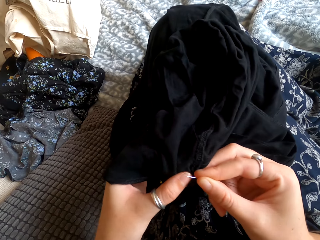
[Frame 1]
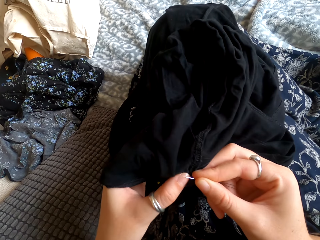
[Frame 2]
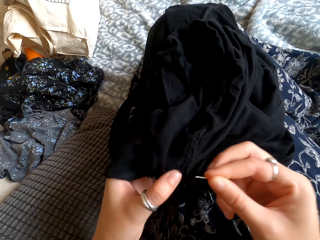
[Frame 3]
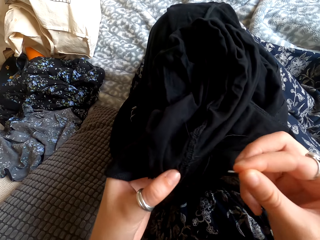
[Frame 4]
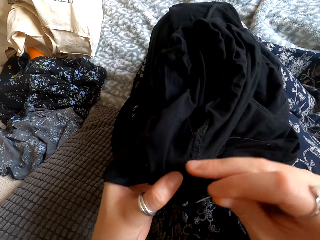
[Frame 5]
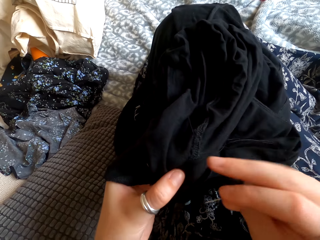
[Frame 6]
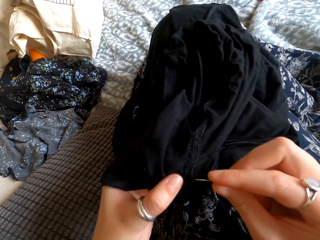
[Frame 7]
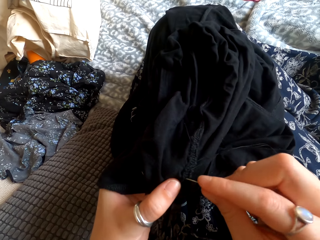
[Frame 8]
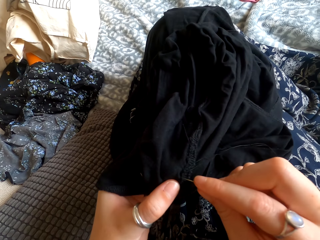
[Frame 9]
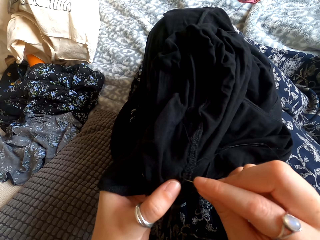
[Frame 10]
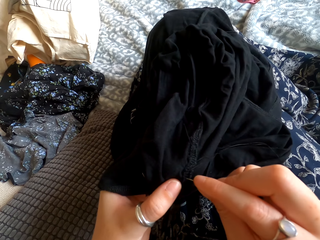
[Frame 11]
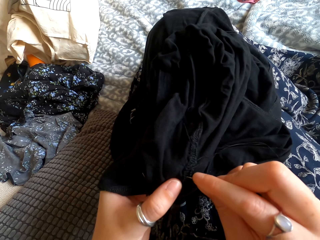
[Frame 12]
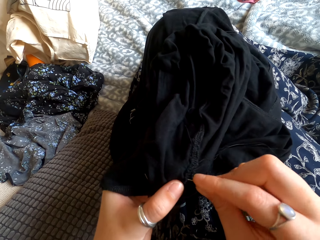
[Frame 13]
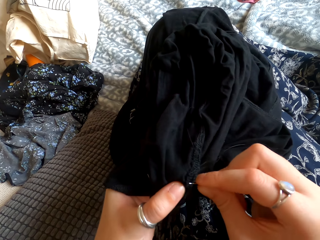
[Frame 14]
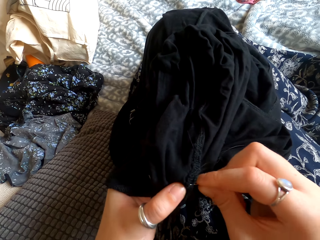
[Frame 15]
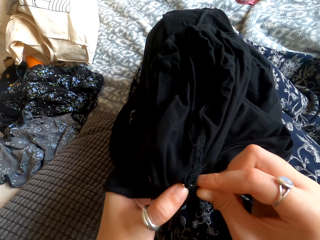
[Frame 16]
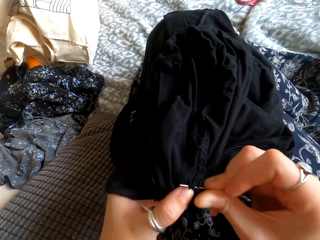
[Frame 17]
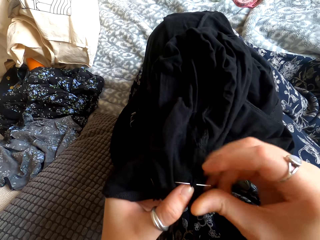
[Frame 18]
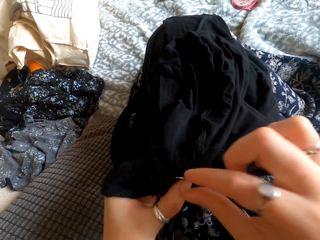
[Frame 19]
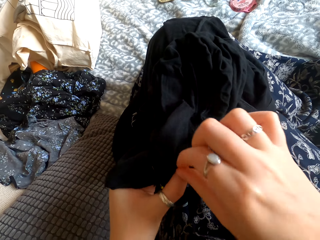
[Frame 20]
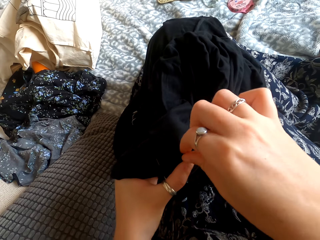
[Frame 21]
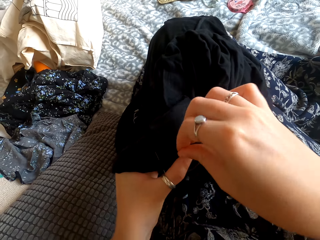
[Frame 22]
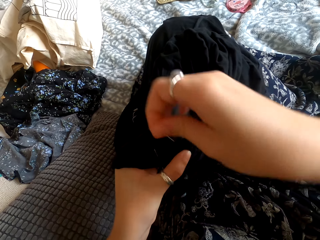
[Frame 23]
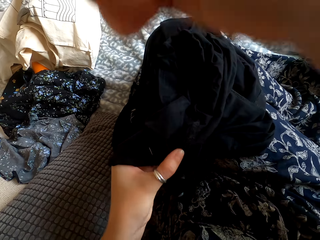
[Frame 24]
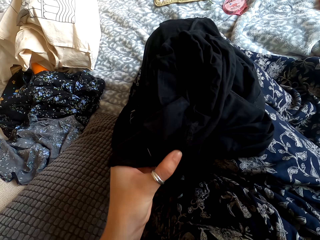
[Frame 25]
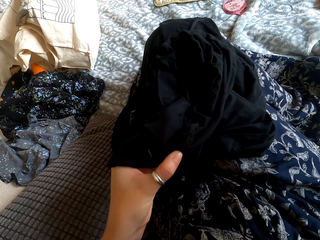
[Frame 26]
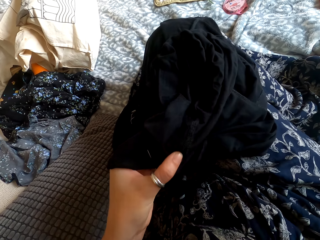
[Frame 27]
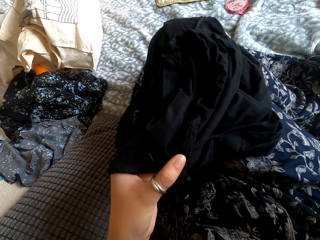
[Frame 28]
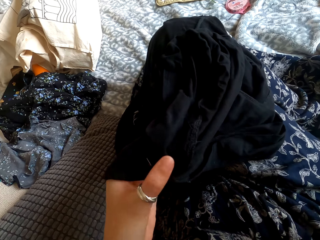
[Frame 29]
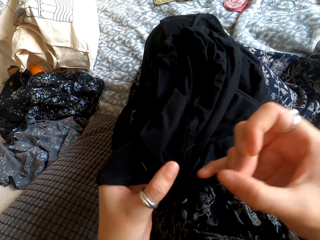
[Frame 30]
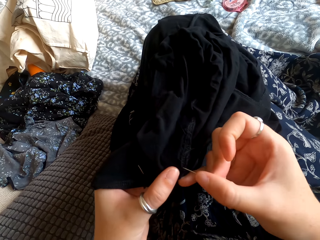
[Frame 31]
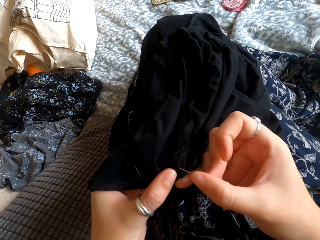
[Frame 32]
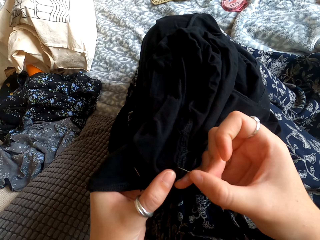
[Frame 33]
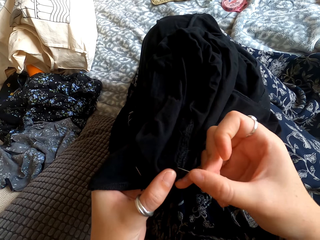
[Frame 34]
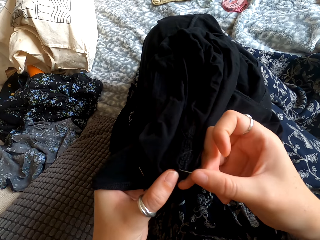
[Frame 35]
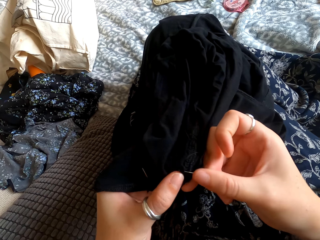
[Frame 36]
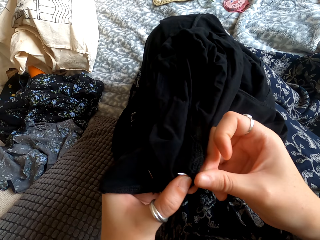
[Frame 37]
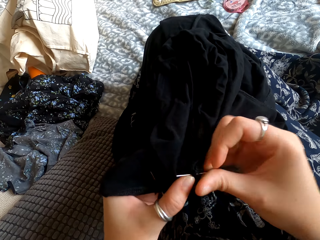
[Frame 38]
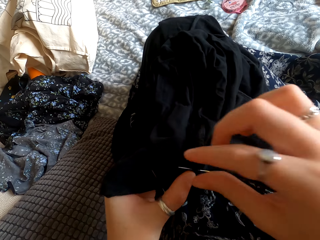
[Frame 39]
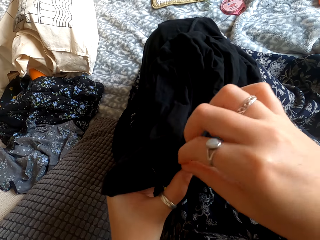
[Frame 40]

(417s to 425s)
The camera wearer sews a cloth.

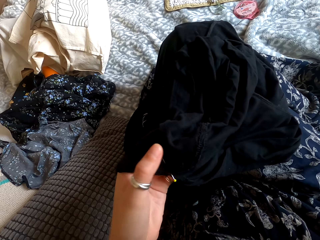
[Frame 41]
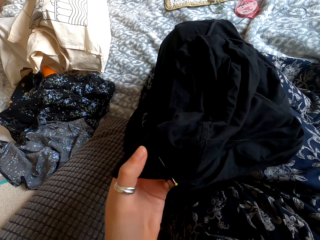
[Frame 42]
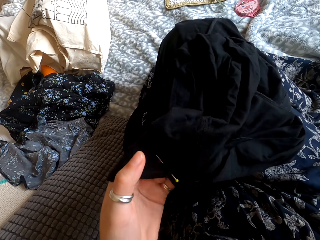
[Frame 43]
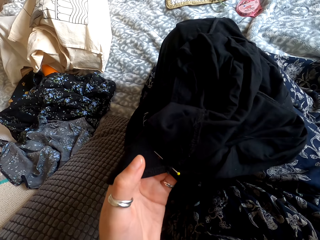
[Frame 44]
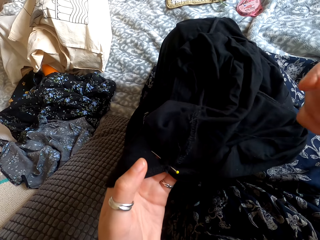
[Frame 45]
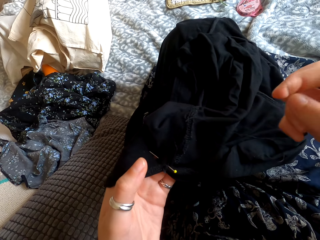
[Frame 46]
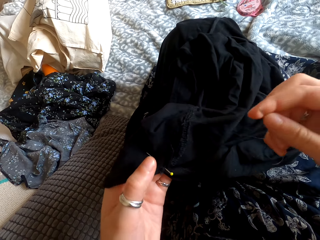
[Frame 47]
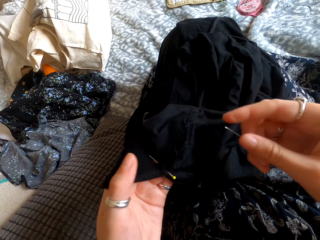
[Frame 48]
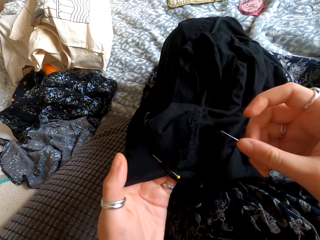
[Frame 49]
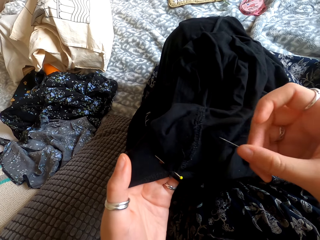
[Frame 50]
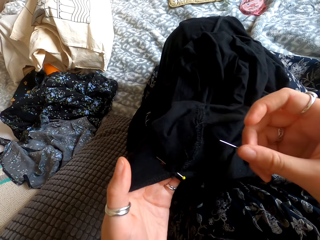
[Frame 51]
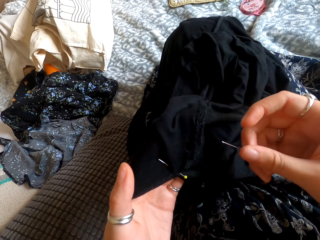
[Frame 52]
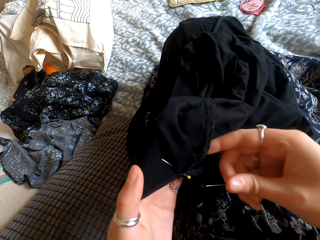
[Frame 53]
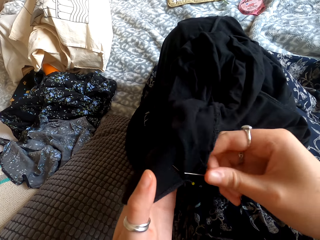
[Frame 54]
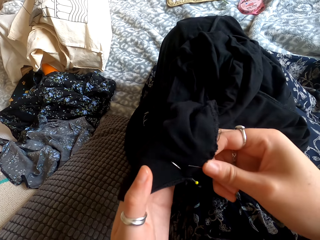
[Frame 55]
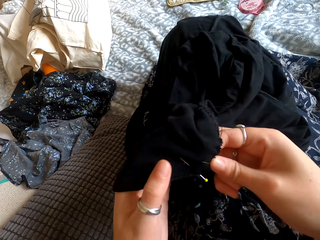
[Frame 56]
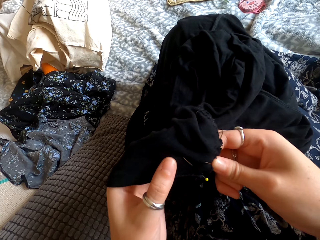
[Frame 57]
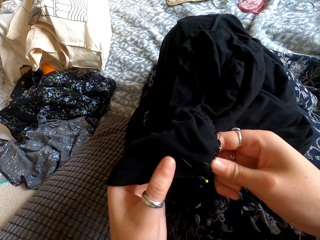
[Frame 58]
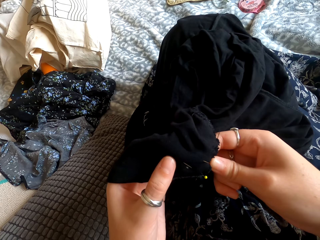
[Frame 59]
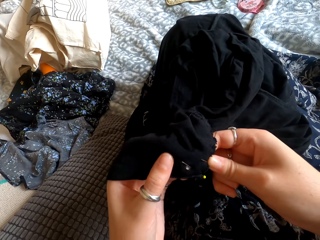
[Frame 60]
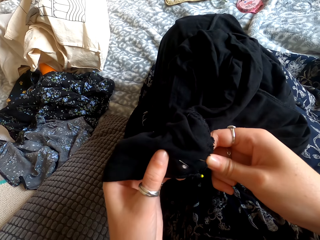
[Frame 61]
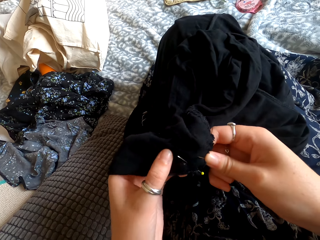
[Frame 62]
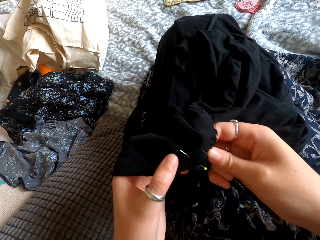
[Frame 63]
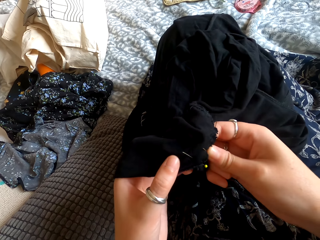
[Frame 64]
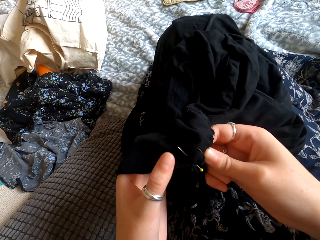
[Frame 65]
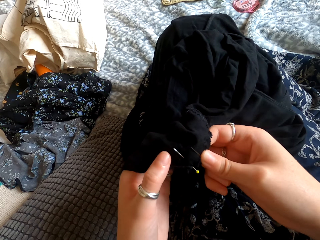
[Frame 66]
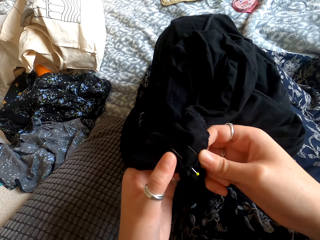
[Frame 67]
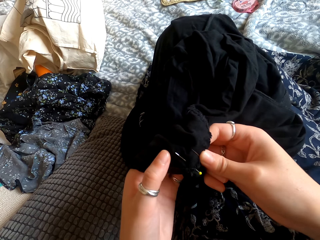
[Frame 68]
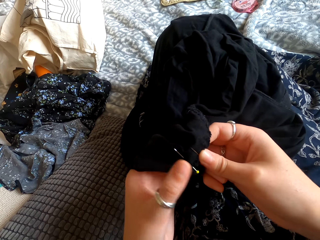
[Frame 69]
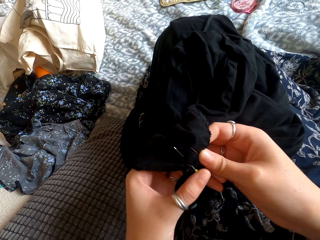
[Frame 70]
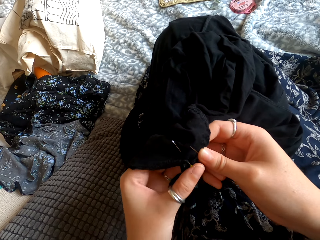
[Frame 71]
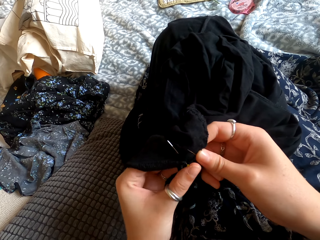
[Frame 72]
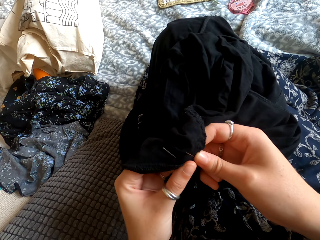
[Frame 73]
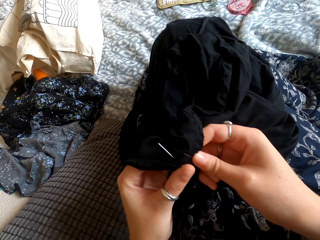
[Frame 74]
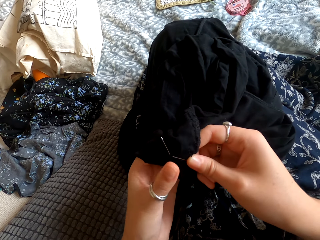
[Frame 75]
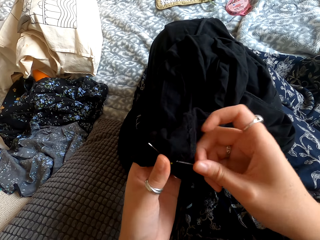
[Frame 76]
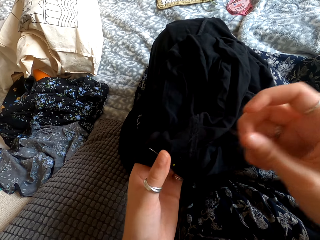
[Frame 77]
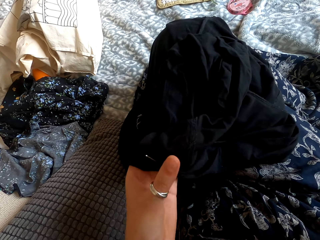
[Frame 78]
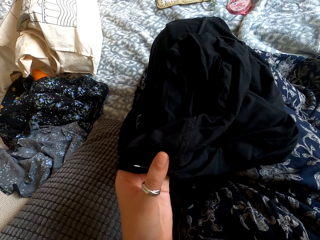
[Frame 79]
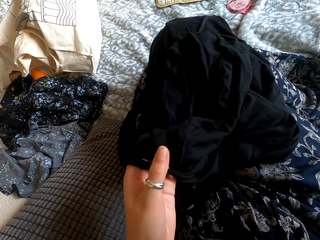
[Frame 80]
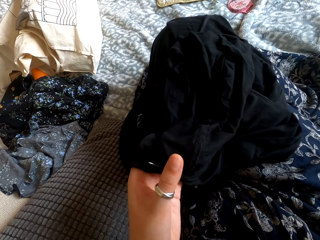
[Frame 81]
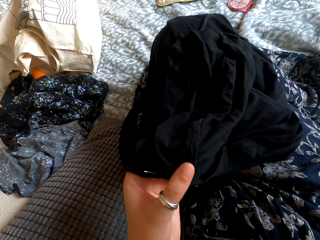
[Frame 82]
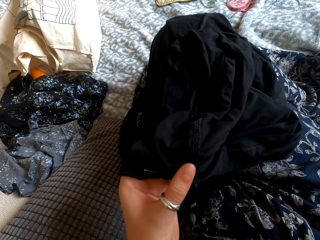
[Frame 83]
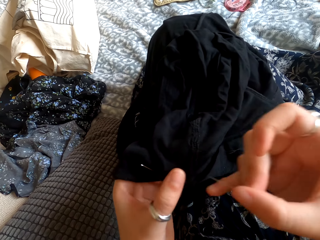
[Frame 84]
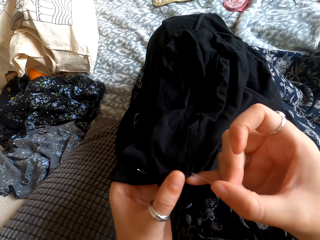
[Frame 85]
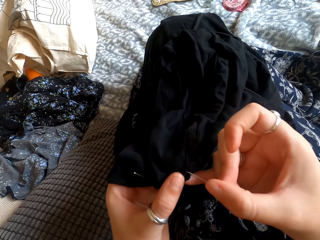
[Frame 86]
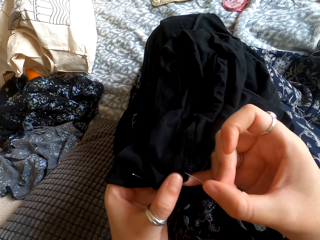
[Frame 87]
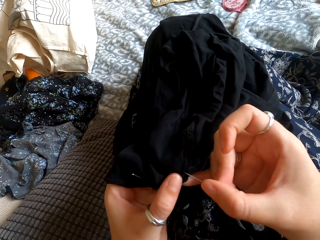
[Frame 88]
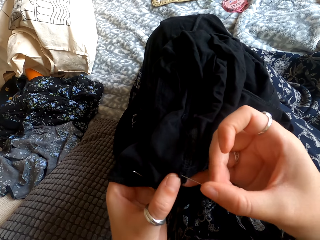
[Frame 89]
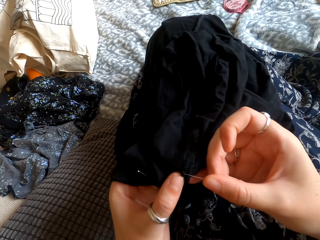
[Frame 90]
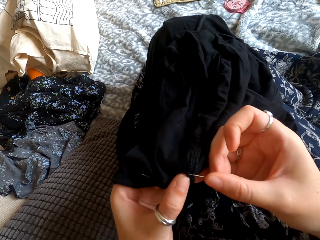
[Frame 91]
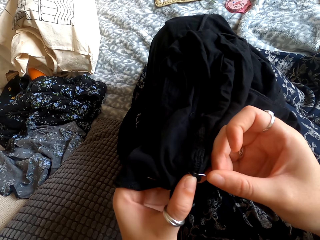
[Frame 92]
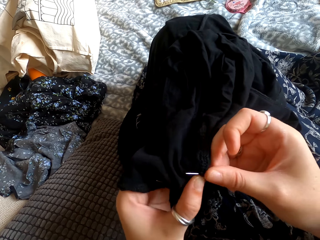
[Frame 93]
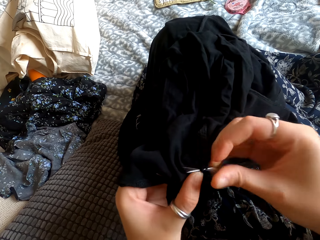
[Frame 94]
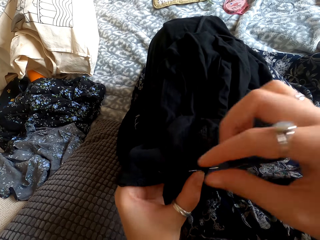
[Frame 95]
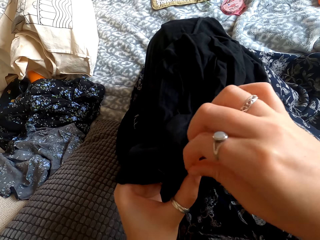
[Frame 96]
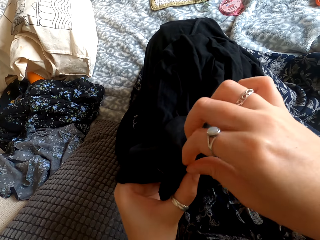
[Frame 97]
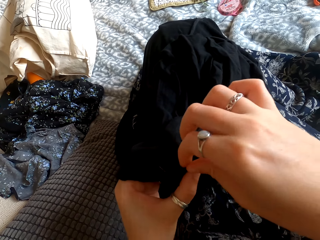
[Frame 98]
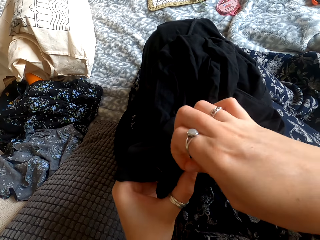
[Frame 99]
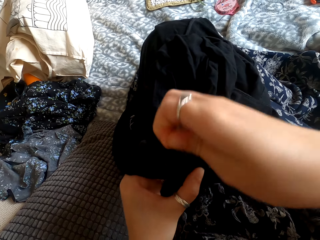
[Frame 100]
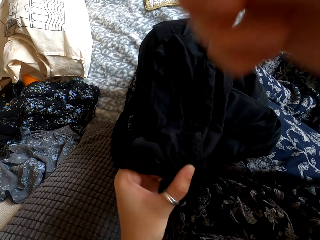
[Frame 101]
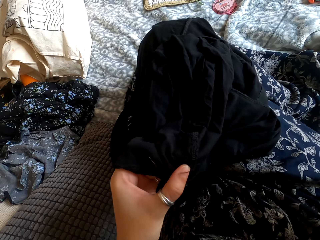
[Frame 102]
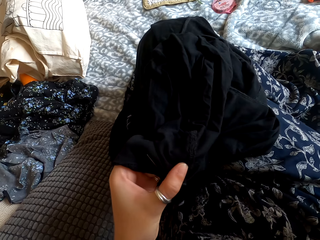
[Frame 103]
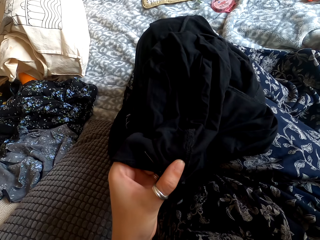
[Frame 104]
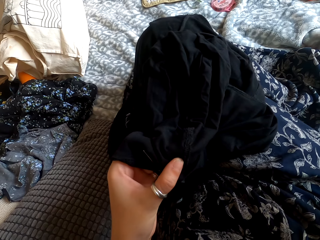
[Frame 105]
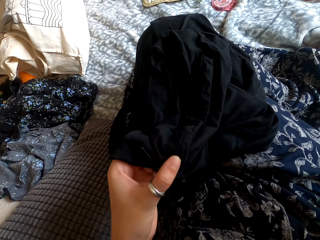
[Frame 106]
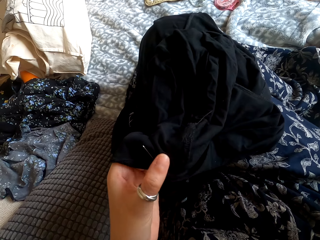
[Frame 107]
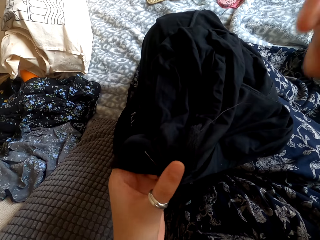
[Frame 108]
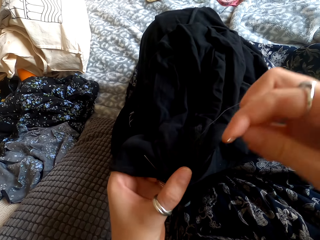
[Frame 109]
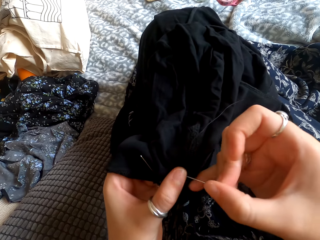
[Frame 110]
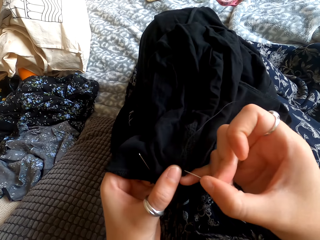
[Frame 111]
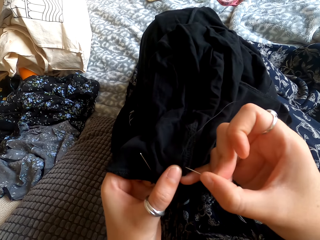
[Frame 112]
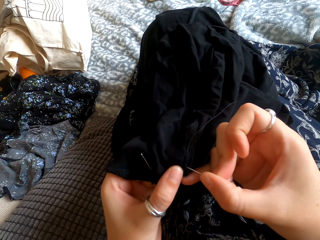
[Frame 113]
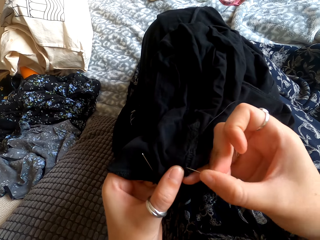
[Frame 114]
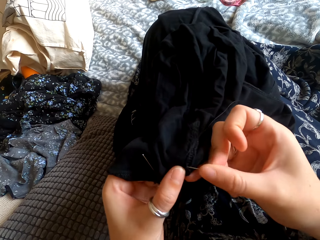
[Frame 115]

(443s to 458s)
The camera wearer fixes the pin on the cloth. They check the cloth. They sew the cloth.
